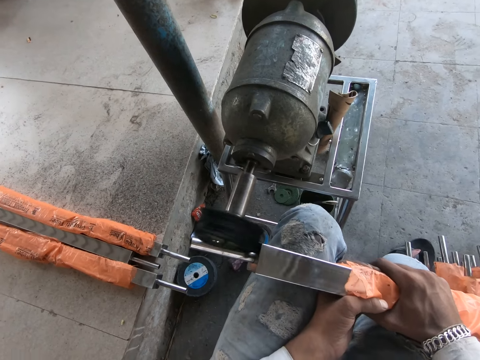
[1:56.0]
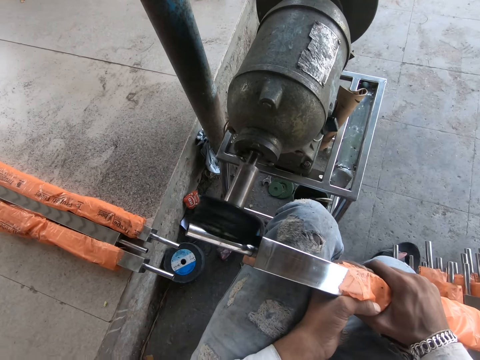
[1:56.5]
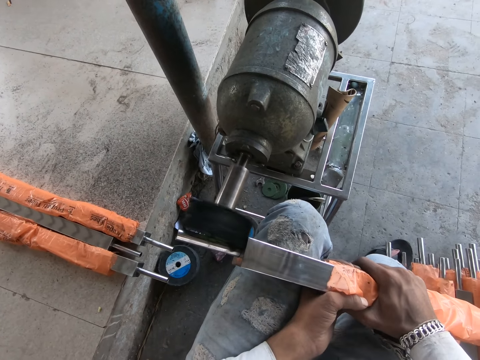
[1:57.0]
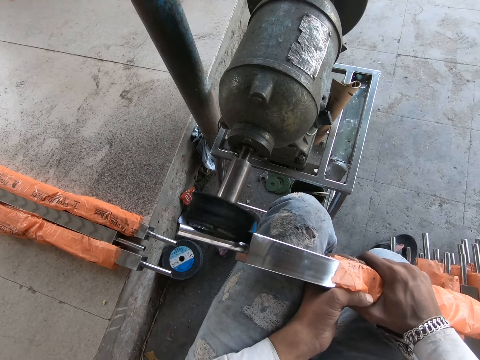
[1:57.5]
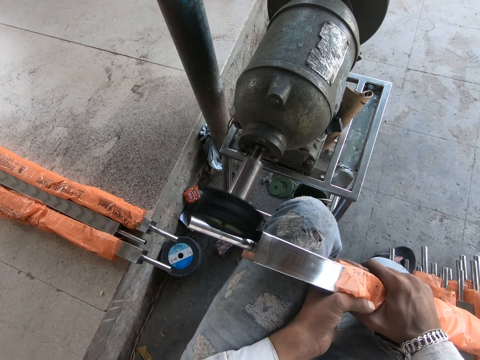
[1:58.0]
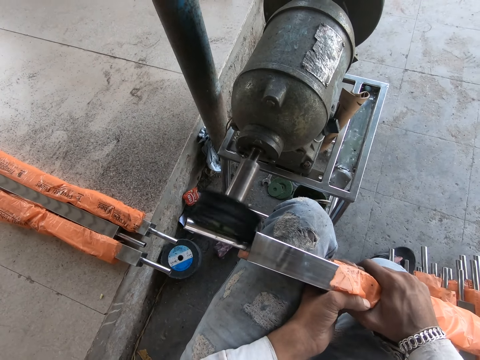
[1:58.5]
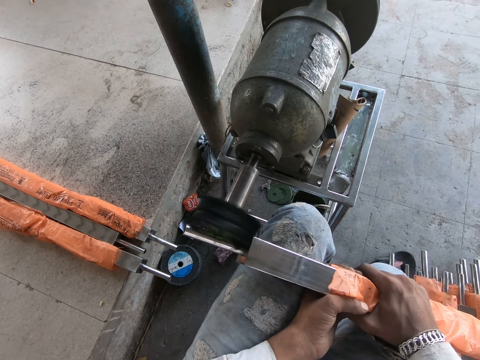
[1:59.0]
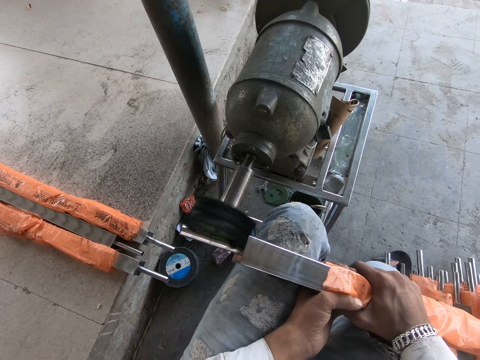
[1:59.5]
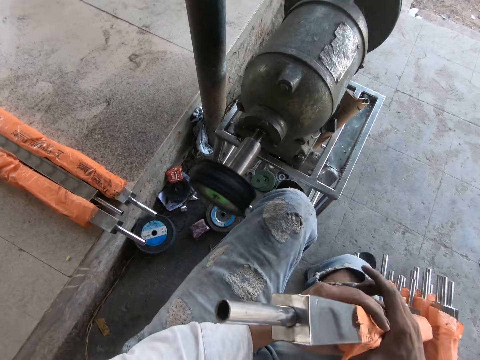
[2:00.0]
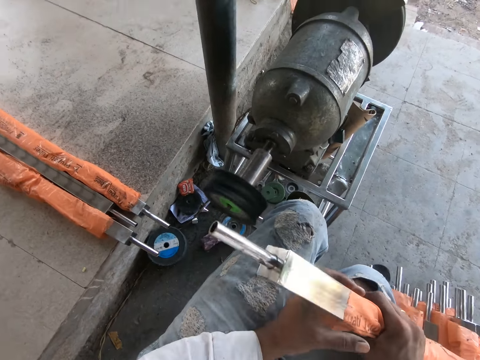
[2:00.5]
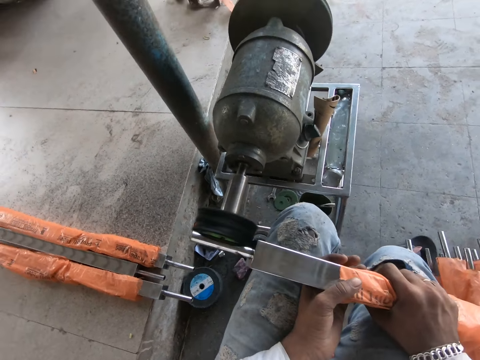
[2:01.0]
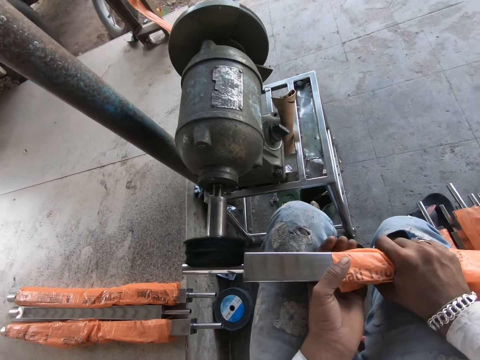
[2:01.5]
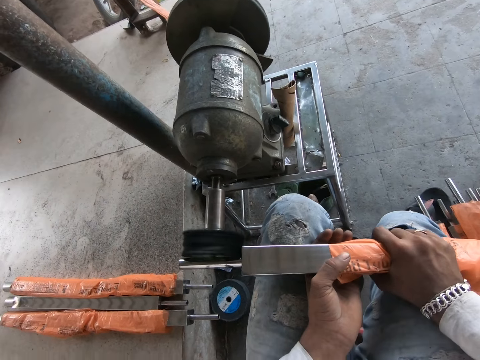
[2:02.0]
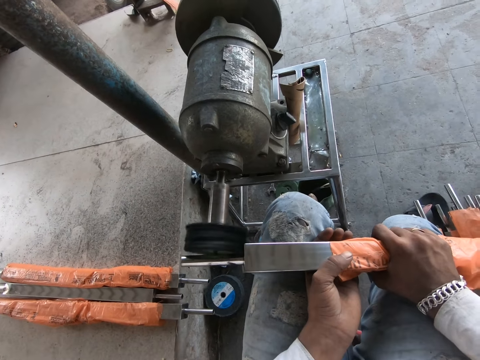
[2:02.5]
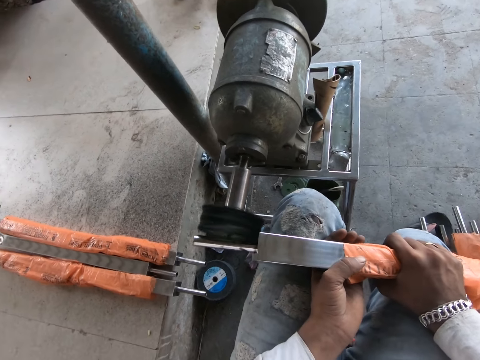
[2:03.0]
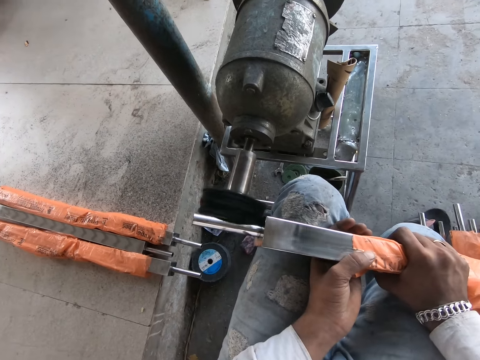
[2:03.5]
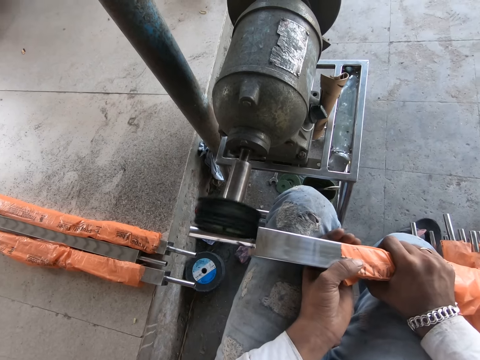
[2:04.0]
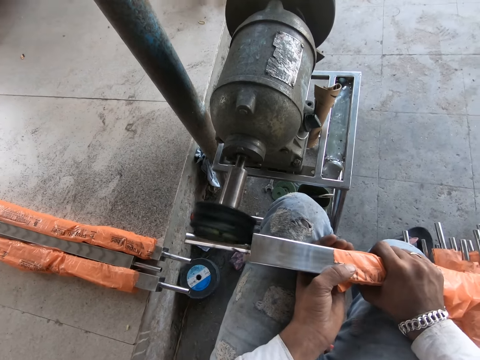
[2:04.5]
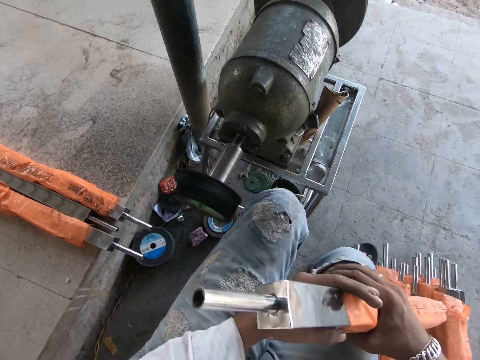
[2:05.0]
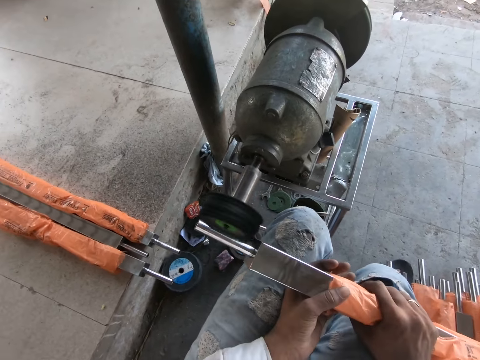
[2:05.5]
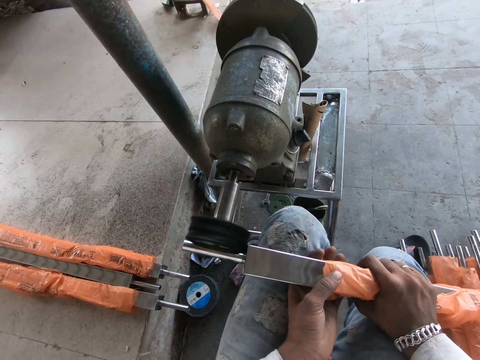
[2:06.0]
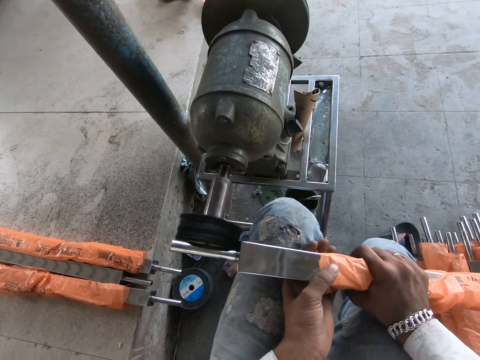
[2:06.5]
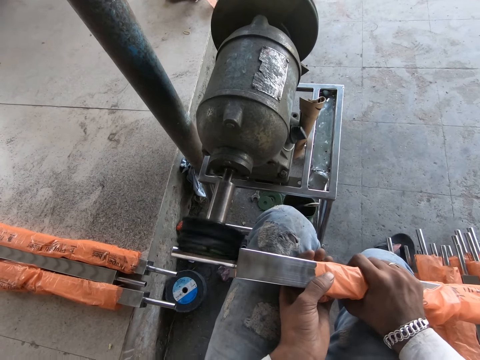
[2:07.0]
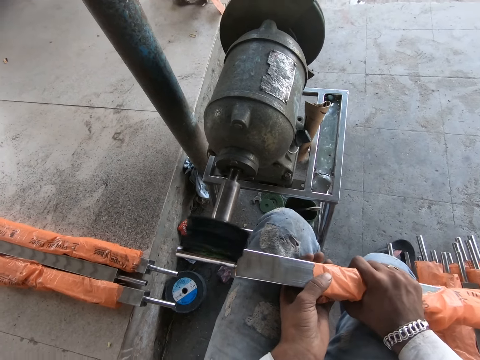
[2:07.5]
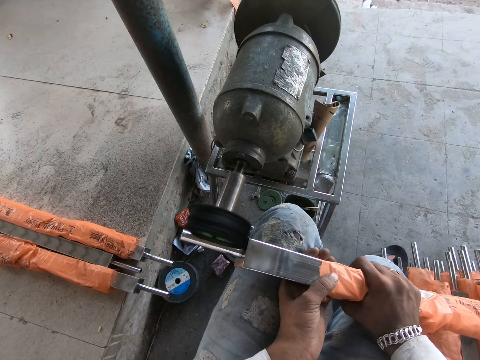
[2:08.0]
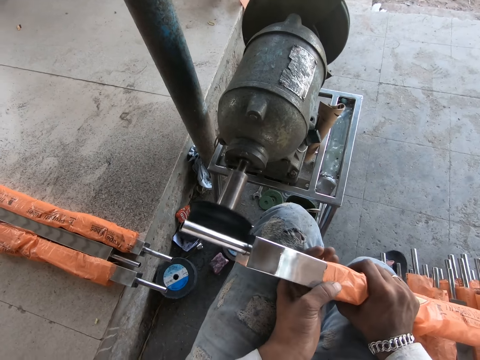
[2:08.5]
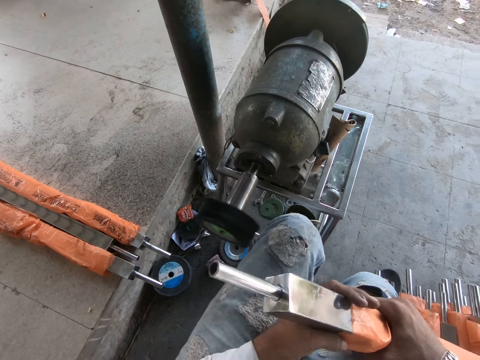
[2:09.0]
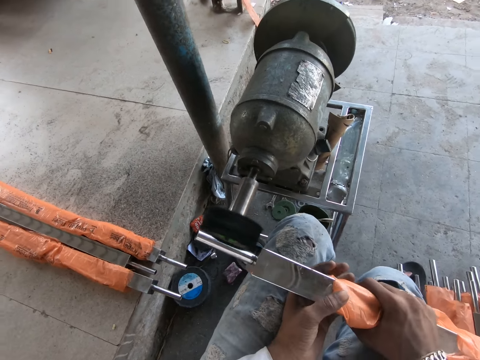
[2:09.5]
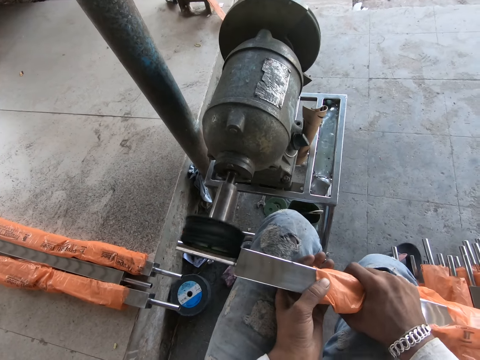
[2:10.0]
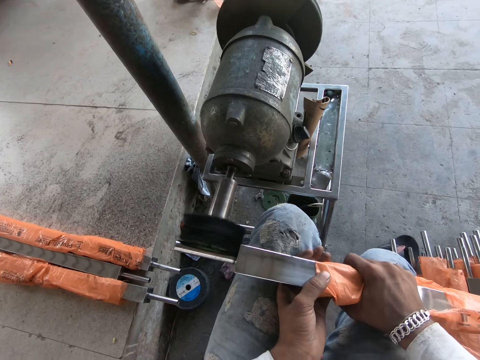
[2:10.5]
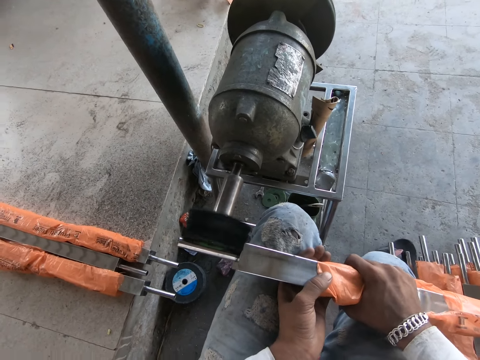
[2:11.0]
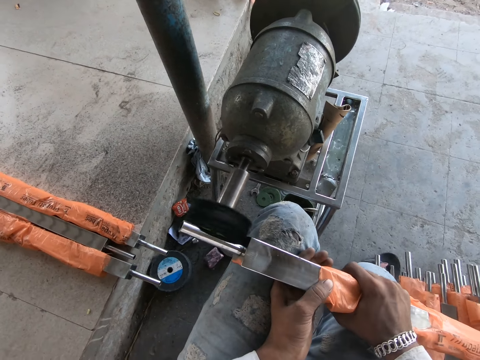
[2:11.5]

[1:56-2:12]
The camera wearer checks the steel rod in both hands. He files the steel rod in his hands with the steel filing machine on the floor. He checks the steel rod in both hands. He files the steel rod in his hands with the steel filing machine on the floor. He turns the steel rod on his lap with both hands. He files the steel rod in his hands with the steel filing machine on the floor.

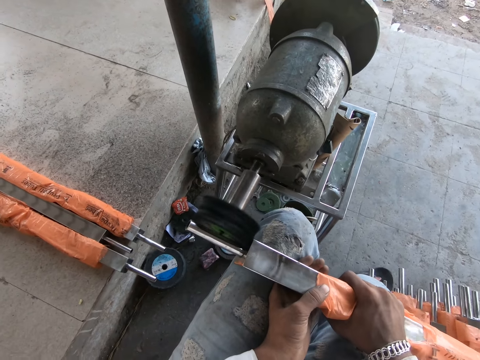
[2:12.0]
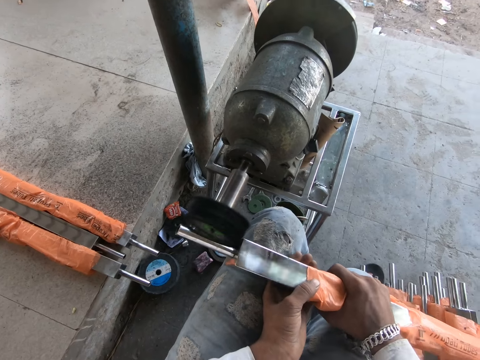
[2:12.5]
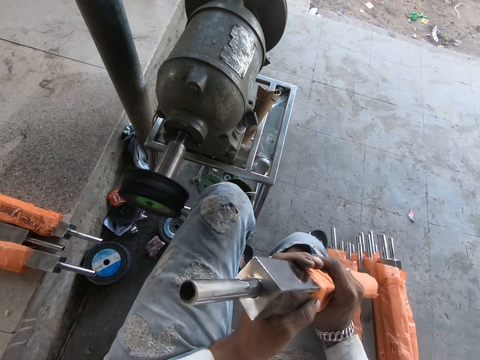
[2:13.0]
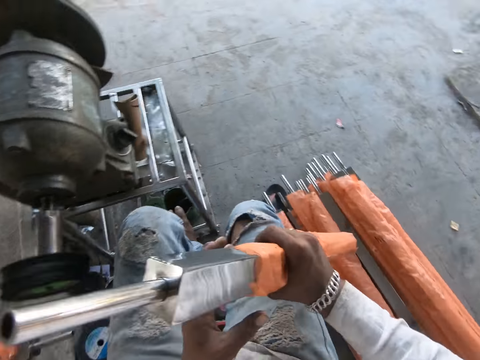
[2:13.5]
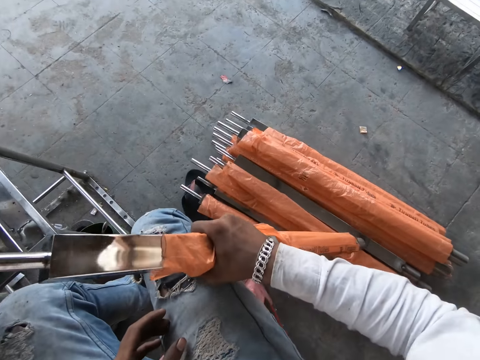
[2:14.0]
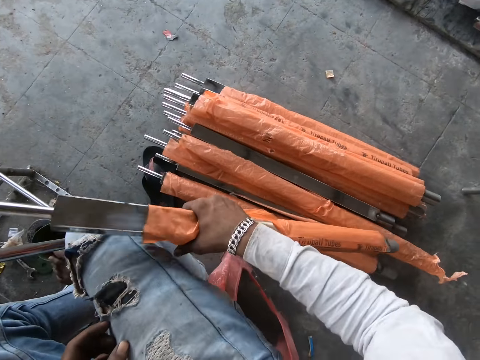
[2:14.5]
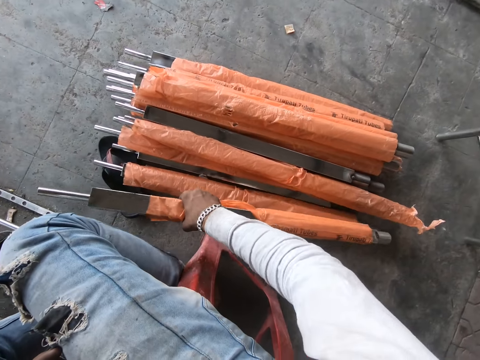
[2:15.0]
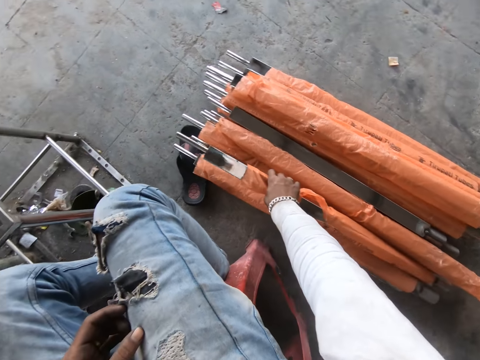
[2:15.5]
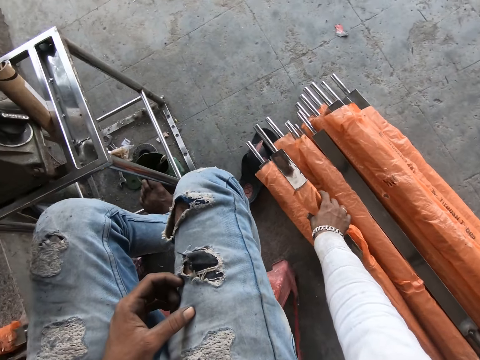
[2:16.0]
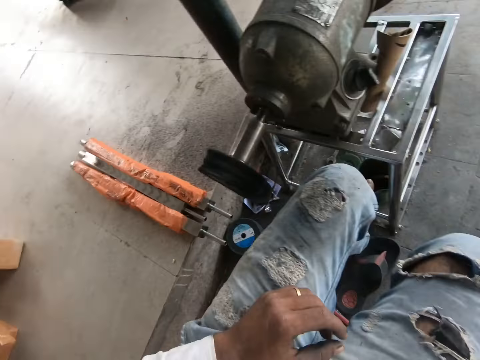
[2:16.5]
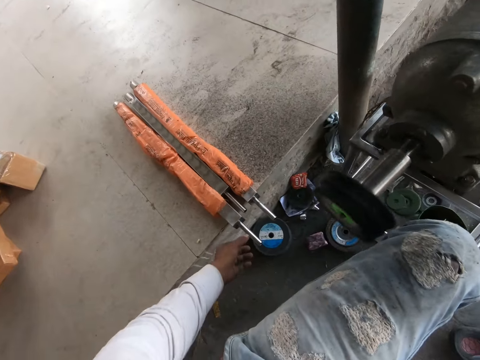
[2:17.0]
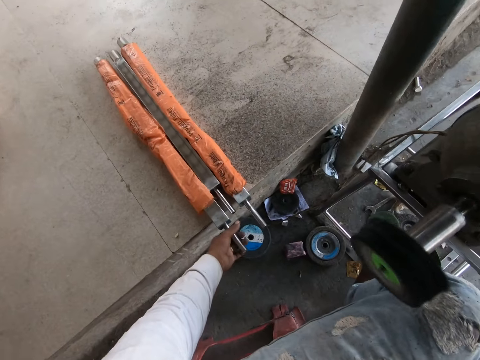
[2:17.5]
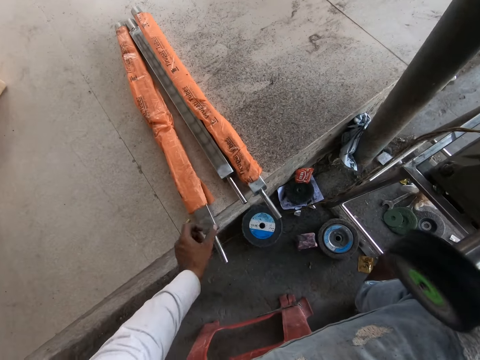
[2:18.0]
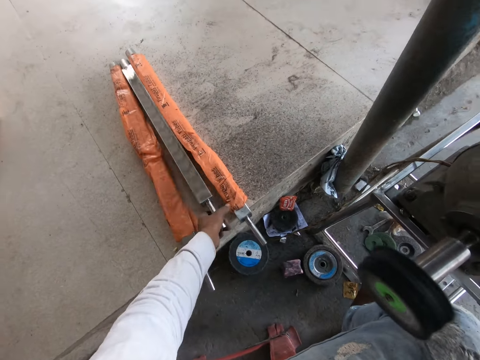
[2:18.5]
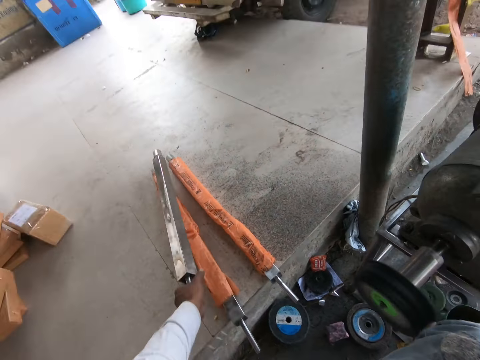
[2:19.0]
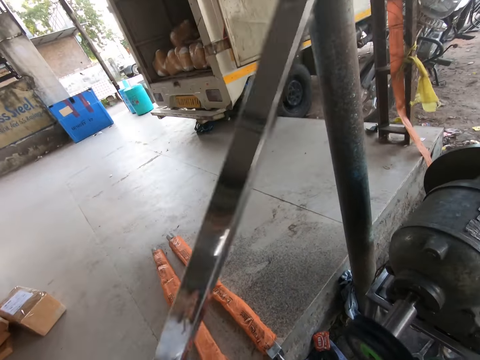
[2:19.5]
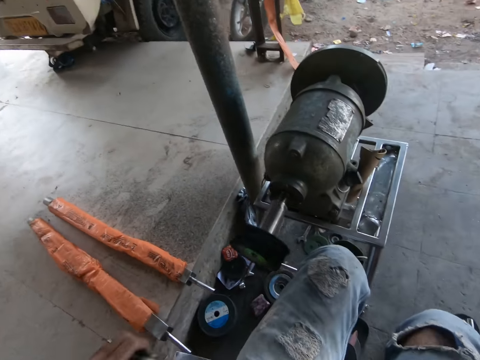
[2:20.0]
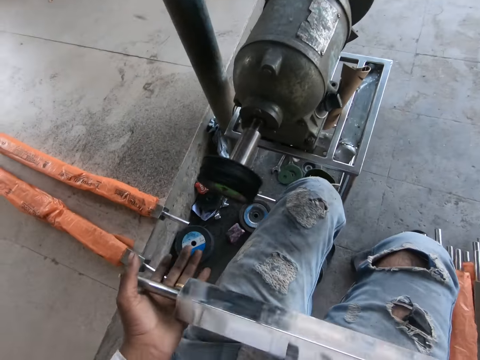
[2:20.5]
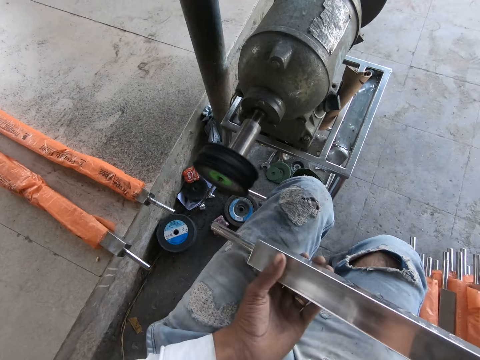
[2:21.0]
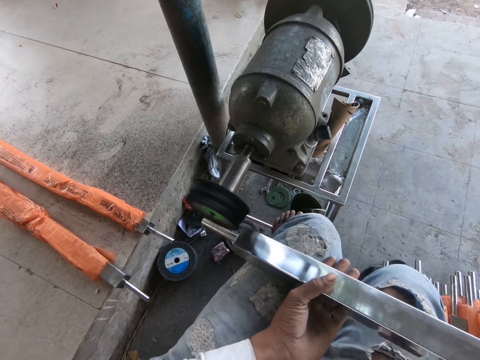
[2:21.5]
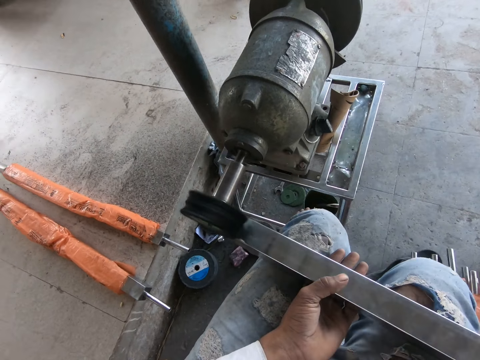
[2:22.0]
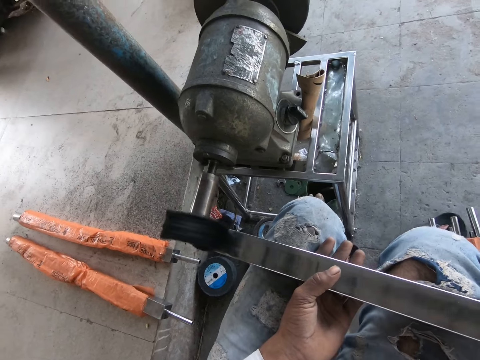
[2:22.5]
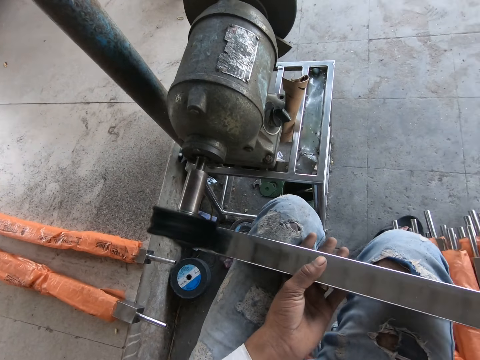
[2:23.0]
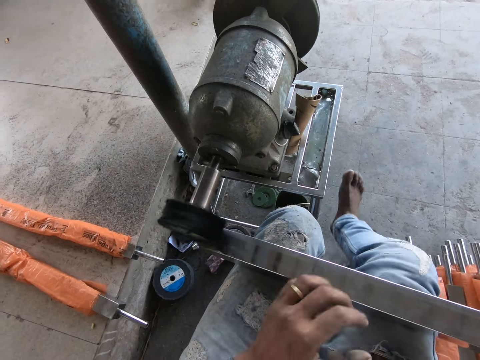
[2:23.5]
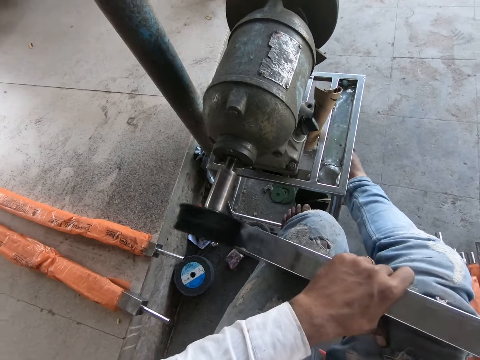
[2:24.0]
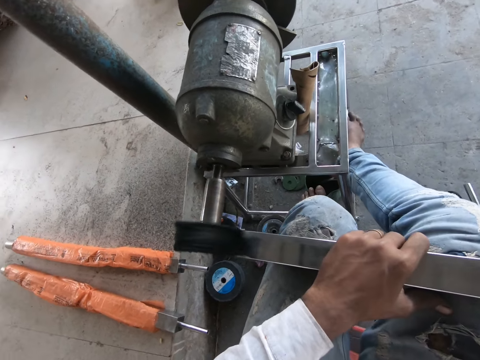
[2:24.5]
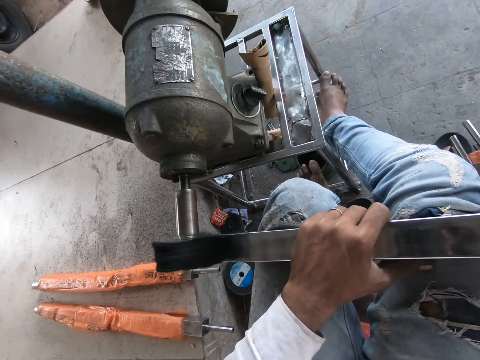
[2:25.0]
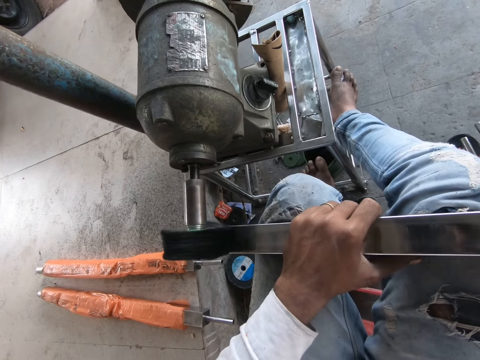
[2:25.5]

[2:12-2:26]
The camera wearer checks the steel rod in both hands. He drops the steel rod on the floor with his right hand. He moves a steel rod on the floor with his left hand. He touches something. He picks up the steel rod from the floor with his left hand. He holds the steel rod with both hands. He files the steel rod in his hands with the steel filing machine on the floor.
